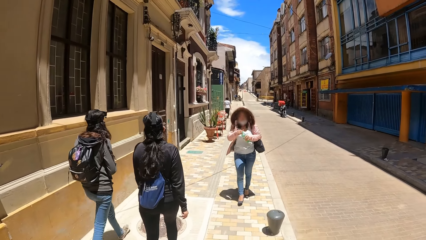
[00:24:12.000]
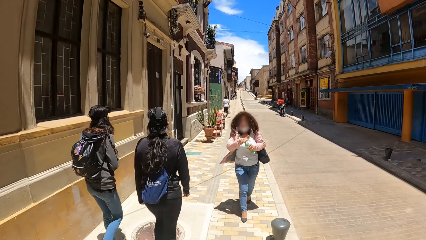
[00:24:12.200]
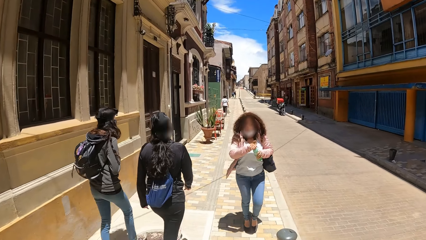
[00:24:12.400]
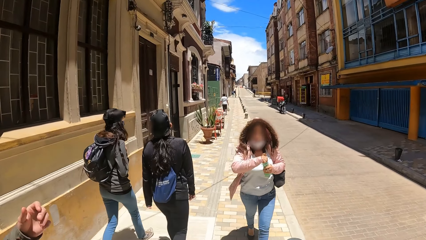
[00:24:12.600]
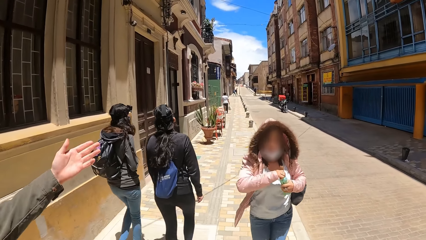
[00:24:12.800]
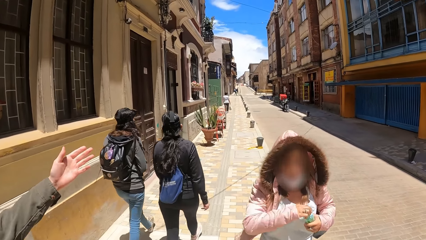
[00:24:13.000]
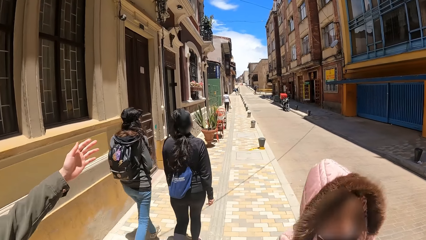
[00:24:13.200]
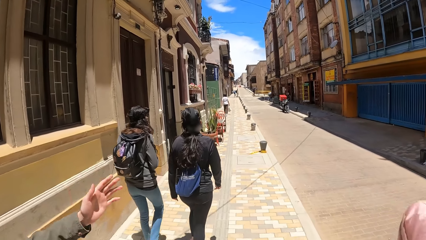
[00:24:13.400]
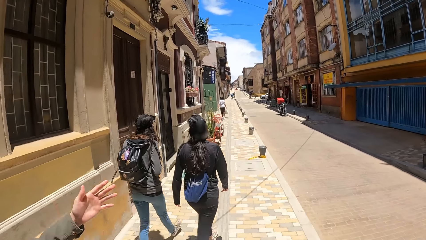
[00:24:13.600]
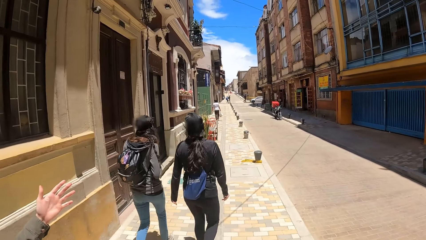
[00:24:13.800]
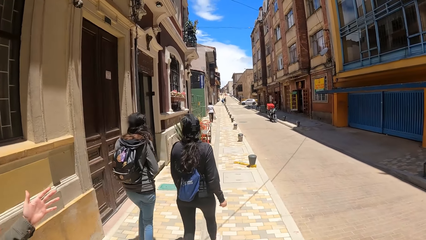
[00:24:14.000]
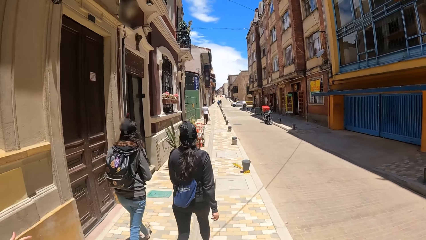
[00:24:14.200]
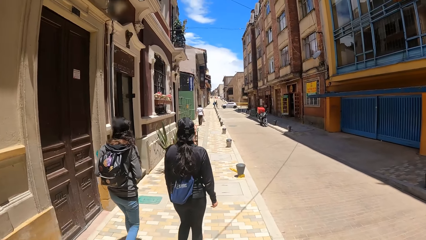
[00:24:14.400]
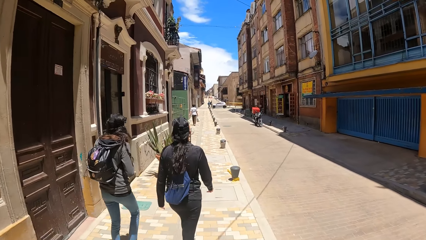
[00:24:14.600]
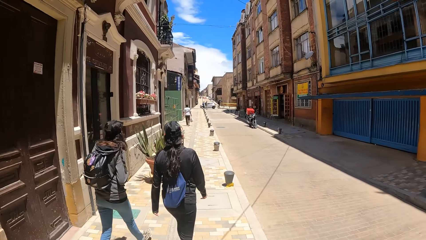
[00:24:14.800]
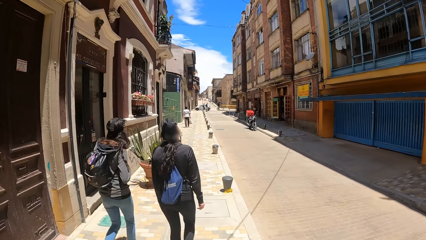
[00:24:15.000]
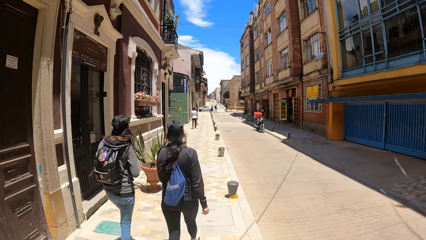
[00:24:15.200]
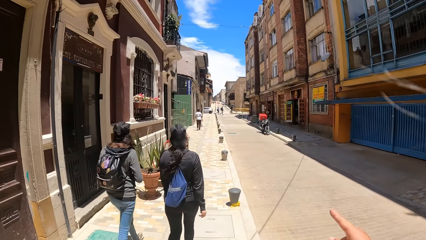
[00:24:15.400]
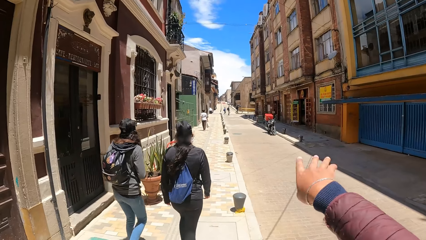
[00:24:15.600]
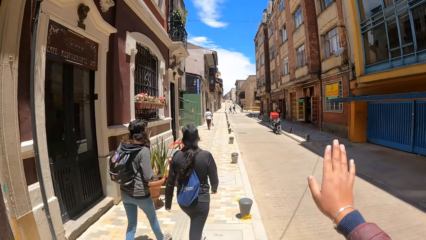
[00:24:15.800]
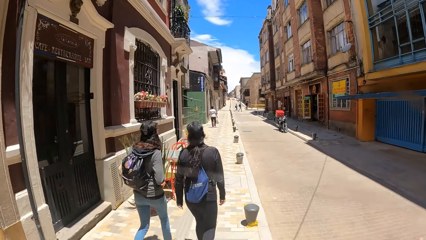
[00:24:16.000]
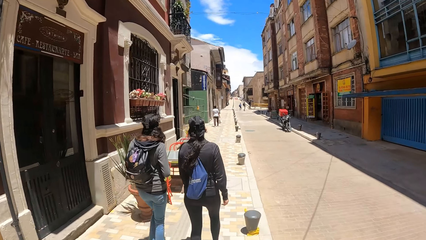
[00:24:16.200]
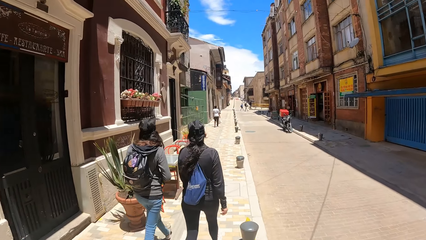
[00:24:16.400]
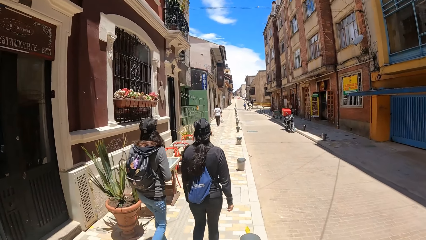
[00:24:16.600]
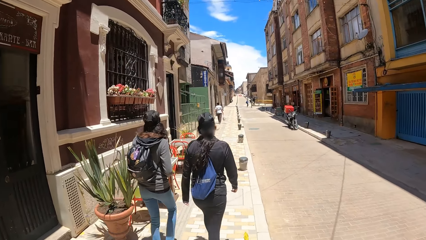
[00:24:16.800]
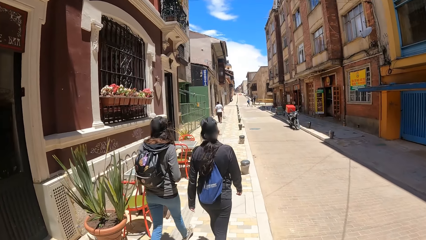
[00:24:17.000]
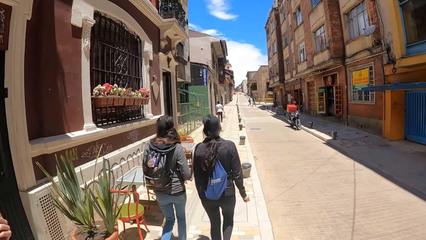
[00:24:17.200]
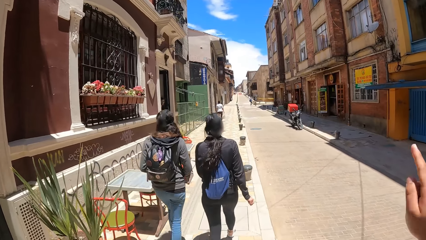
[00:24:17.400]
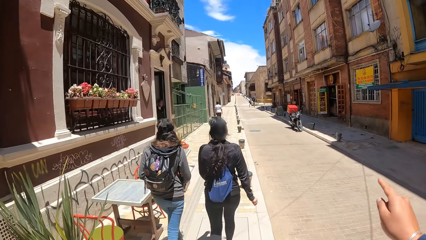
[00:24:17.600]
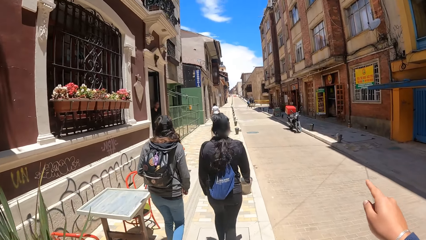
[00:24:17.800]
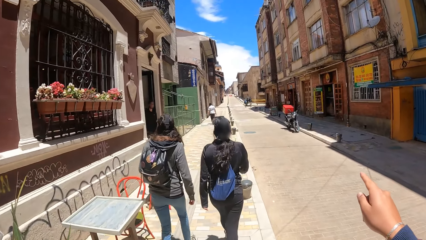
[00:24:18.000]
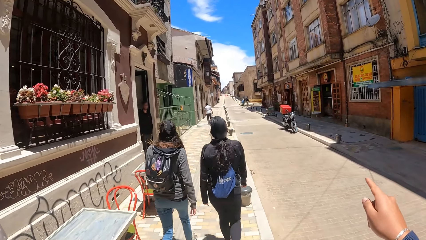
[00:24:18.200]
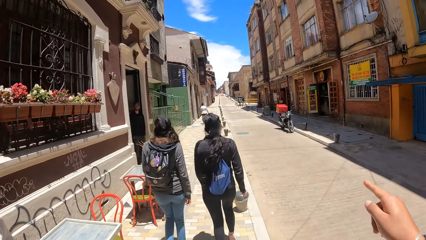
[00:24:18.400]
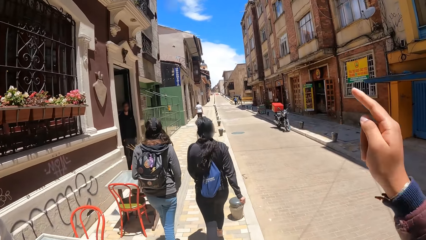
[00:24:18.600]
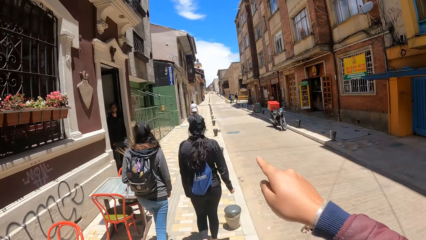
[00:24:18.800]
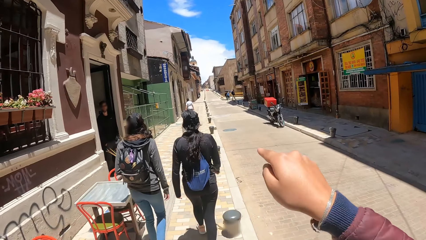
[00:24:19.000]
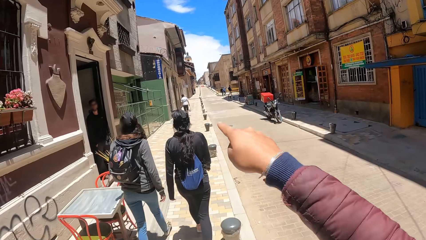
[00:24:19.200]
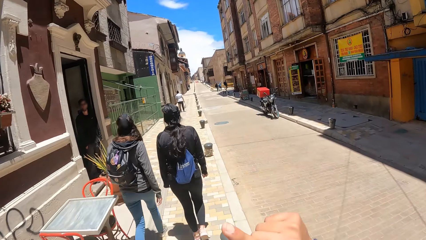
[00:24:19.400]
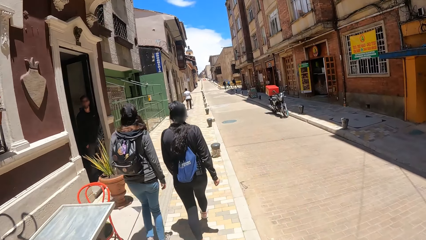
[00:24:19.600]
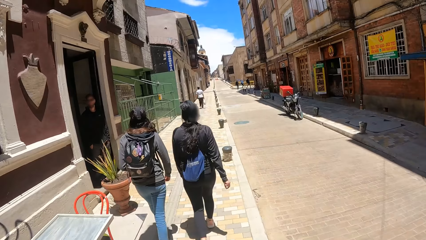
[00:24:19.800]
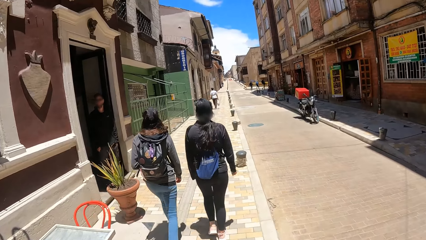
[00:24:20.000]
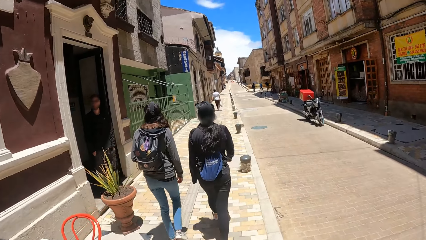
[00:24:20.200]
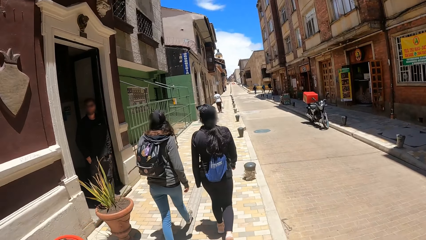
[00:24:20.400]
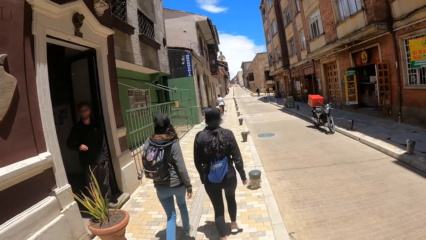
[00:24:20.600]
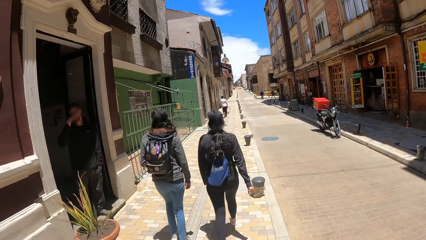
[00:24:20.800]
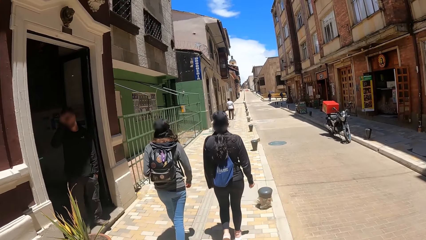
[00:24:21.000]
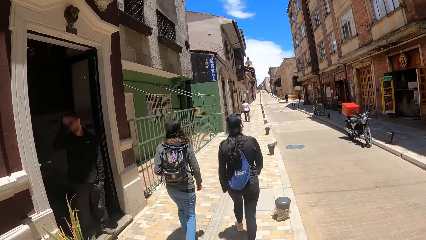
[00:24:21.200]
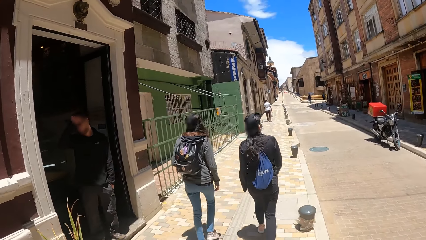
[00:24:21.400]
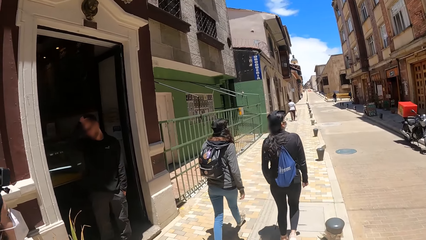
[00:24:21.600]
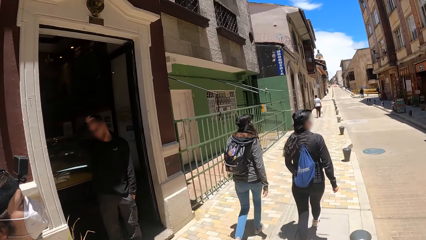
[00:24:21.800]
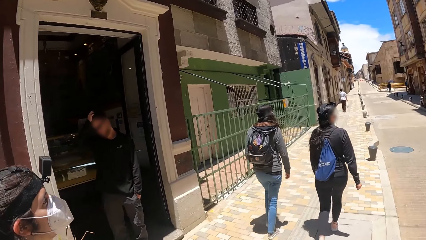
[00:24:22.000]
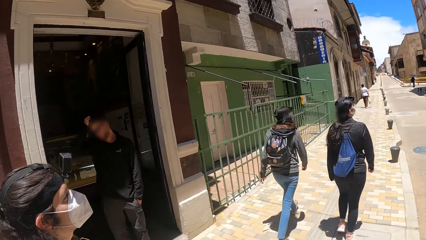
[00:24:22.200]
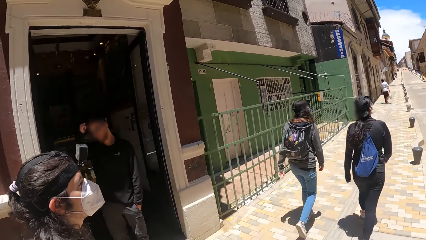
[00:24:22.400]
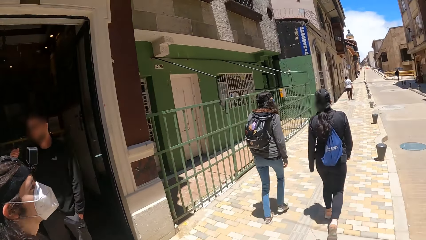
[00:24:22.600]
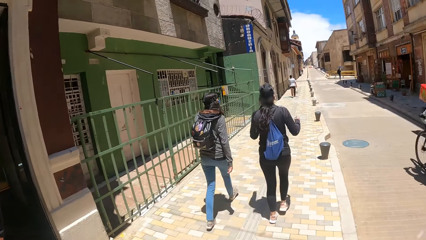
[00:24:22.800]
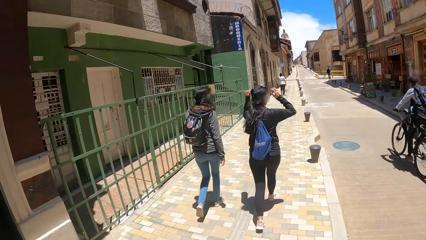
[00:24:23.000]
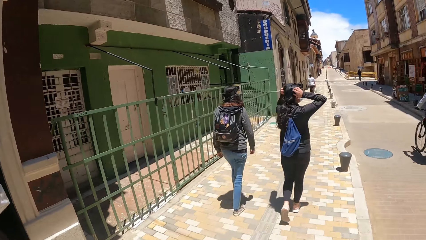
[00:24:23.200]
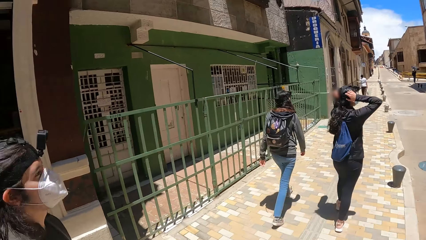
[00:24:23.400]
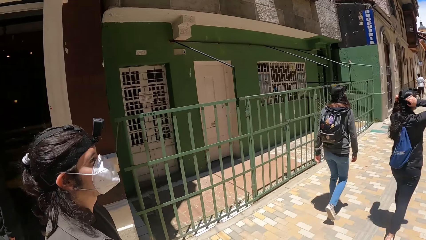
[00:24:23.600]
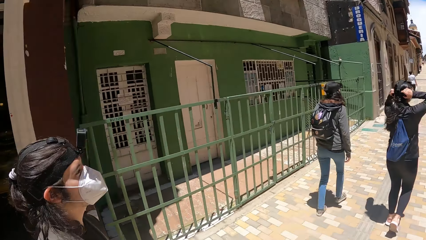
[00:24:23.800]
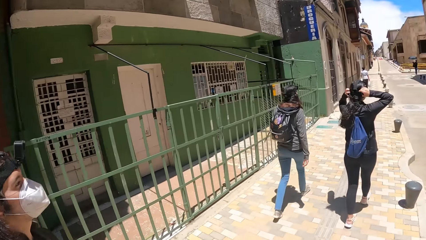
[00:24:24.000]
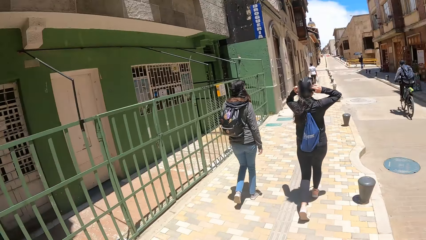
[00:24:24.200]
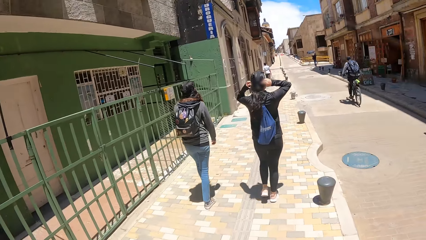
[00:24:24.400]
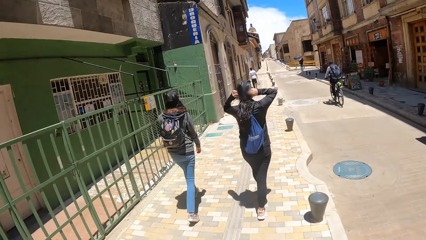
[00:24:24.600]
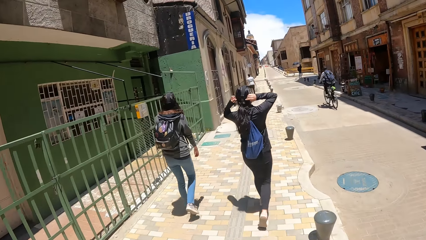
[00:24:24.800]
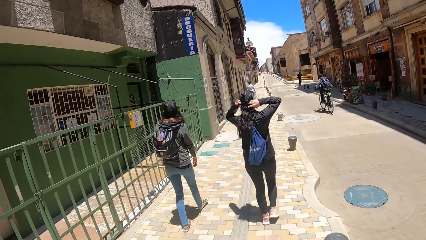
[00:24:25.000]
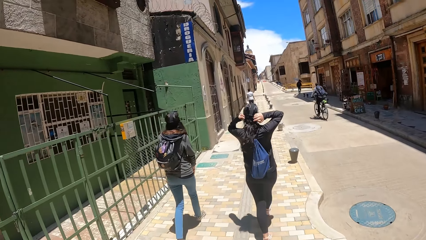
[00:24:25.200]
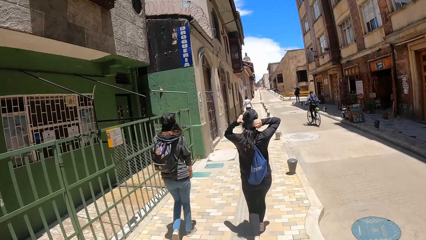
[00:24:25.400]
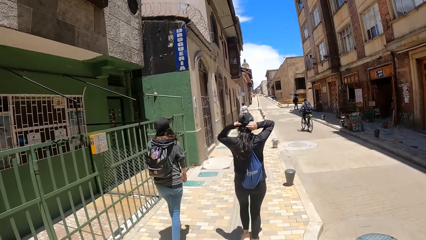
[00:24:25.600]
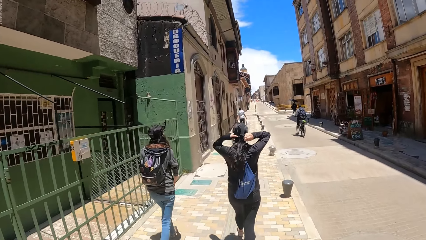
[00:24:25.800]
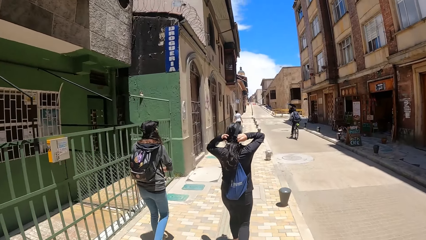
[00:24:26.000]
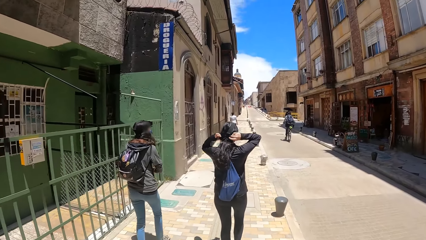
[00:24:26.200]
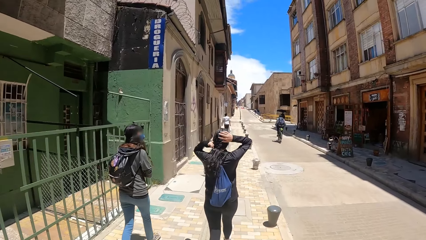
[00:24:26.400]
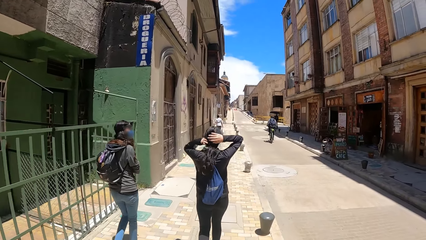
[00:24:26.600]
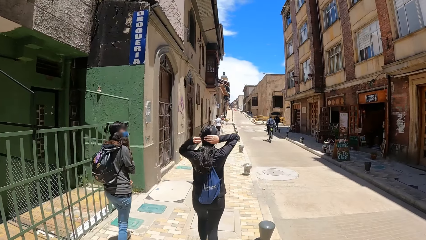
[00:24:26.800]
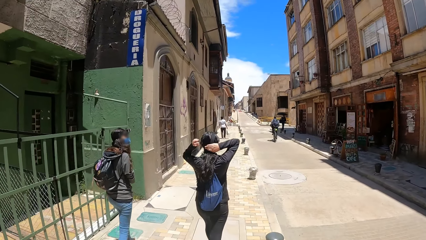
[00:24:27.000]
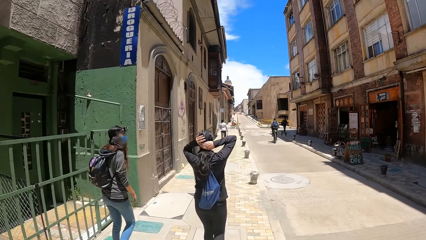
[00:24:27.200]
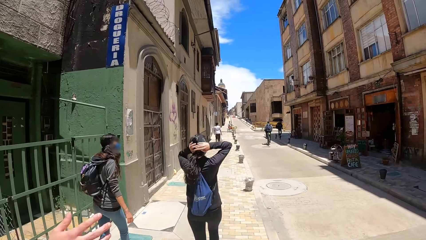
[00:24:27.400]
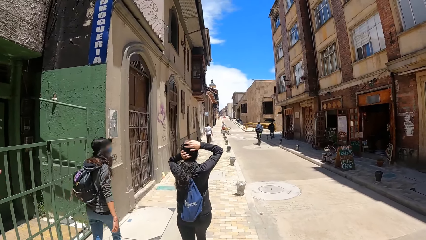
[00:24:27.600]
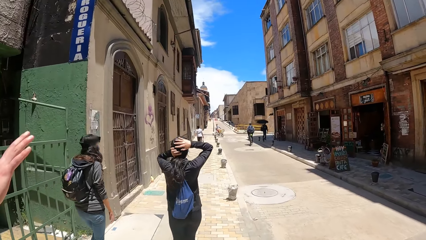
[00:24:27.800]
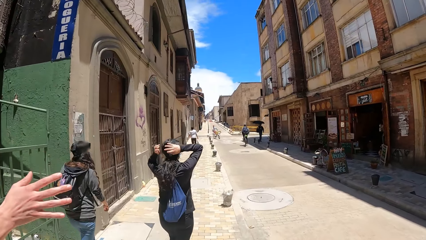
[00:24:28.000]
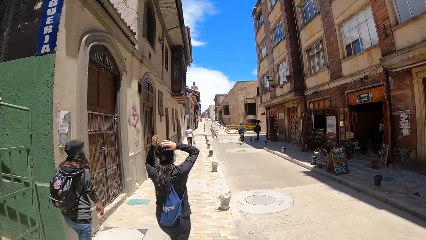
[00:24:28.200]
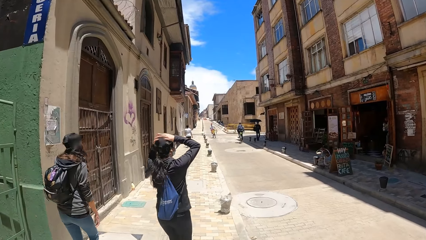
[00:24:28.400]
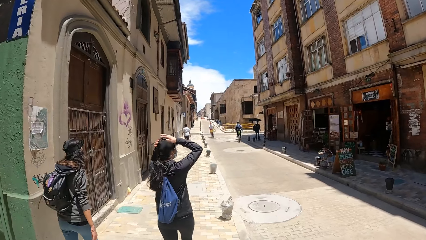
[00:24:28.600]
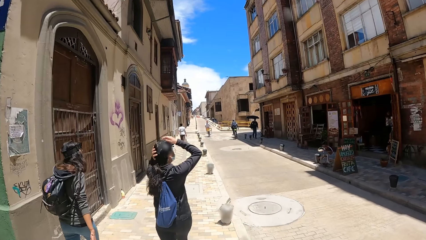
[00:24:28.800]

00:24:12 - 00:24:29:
The camera wearer walks along the street. He moves his hand. He walks along the street. He moves his hand. He walks along the street. He looks around the street.
